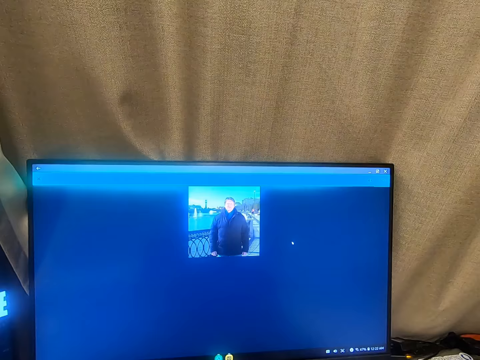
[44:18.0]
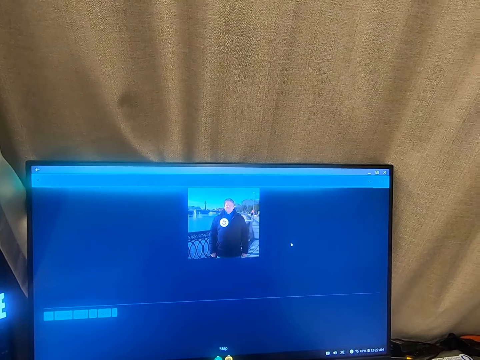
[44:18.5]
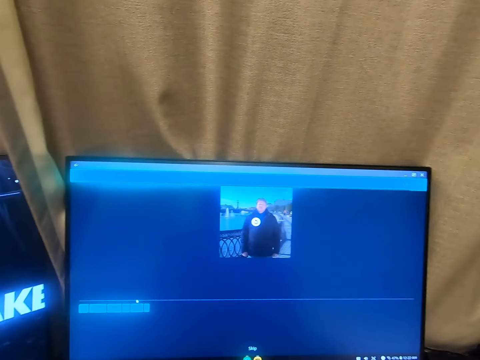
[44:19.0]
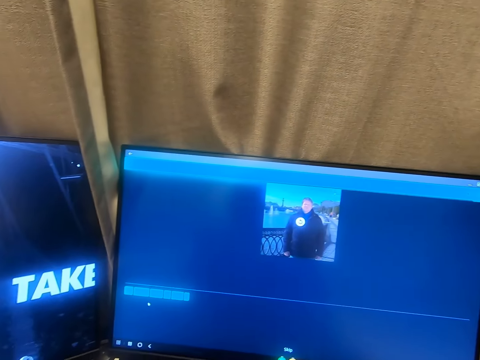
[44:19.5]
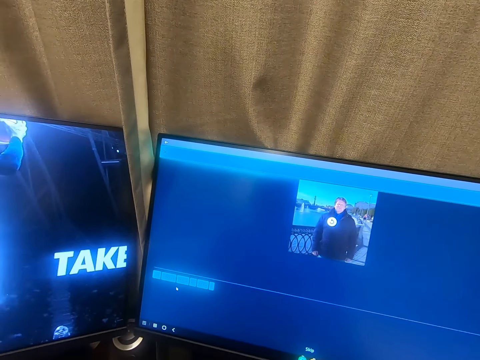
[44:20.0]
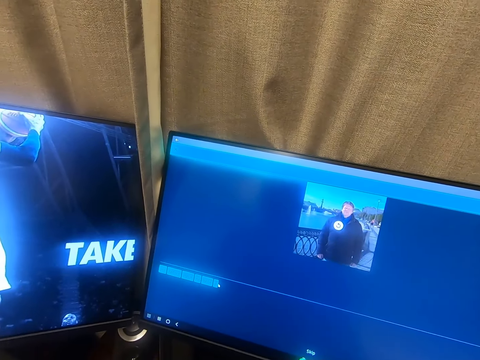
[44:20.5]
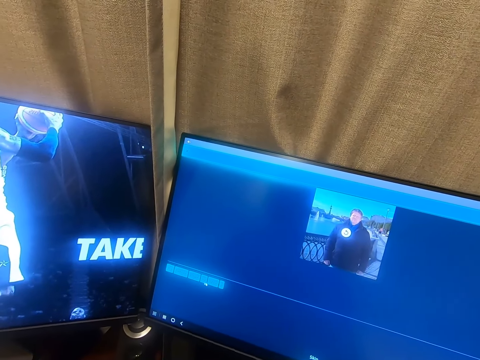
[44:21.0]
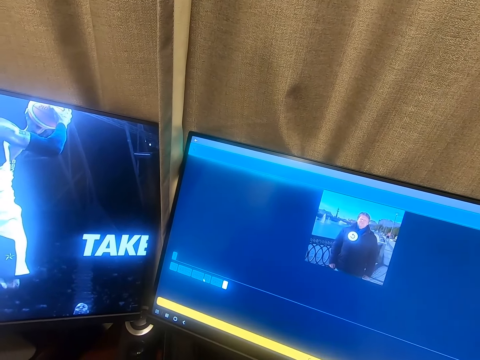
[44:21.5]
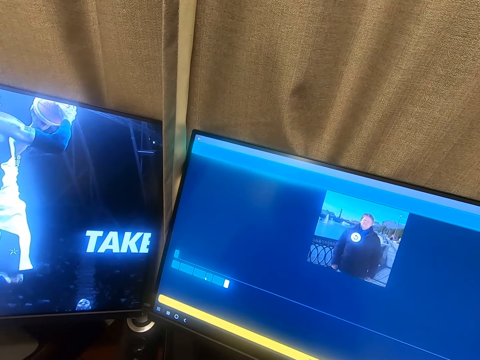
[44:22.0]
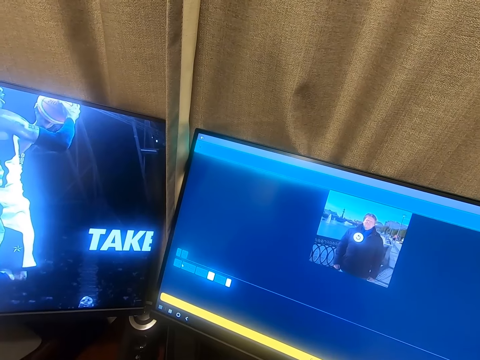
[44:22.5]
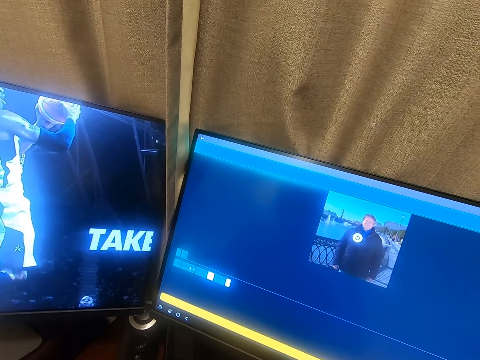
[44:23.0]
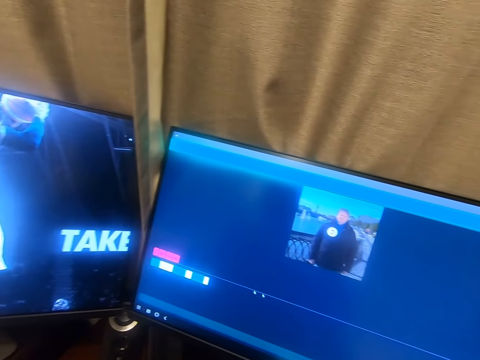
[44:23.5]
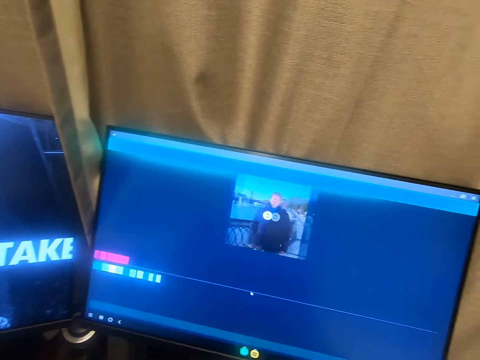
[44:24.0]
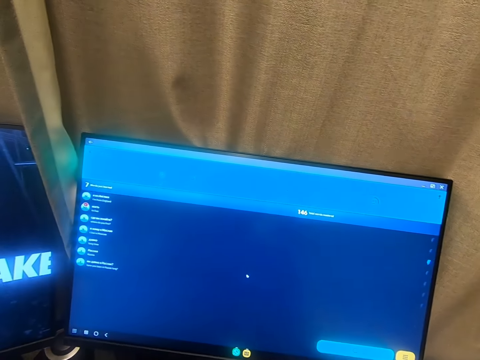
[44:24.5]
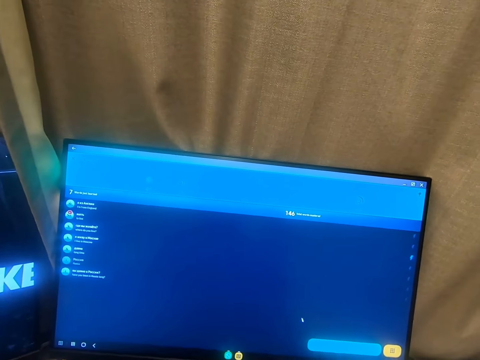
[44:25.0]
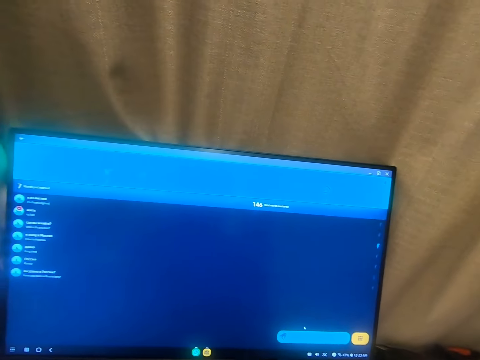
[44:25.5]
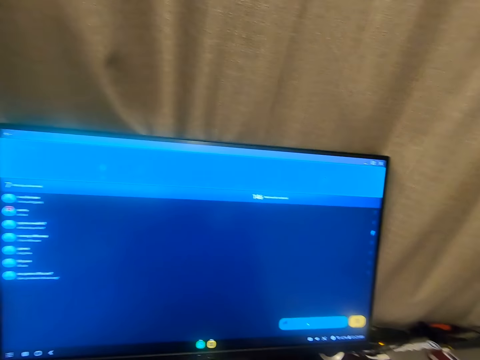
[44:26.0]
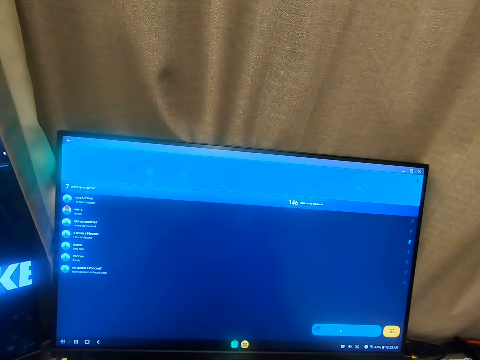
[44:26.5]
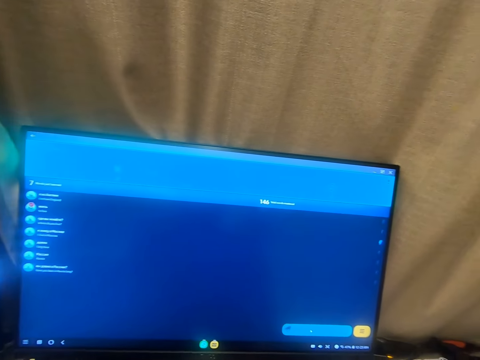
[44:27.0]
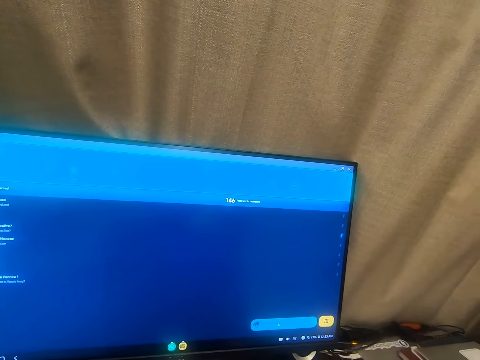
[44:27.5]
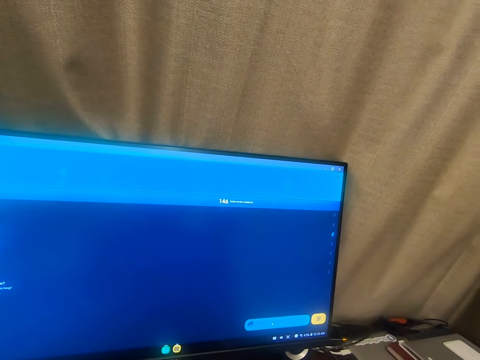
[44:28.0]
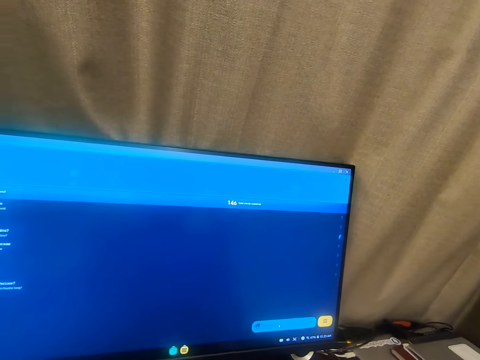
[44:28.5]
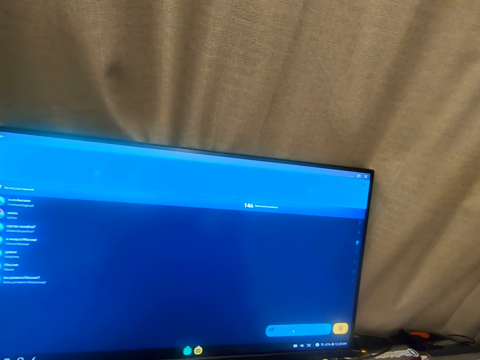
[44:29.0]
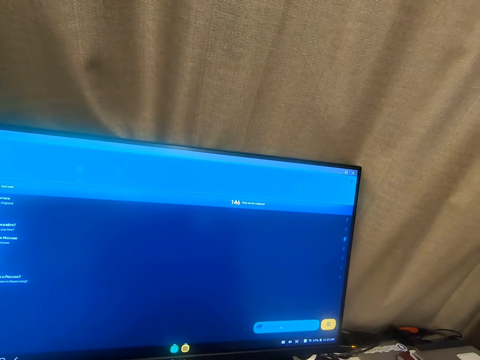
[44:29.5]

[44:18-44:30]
The camera wearer clicks a mouse with his hand. He clicks the mouse repeatedly.

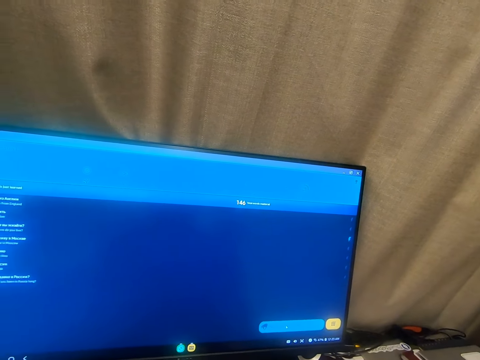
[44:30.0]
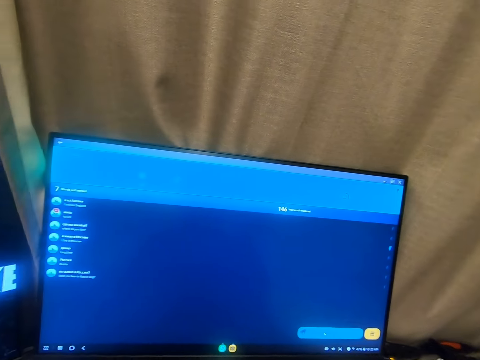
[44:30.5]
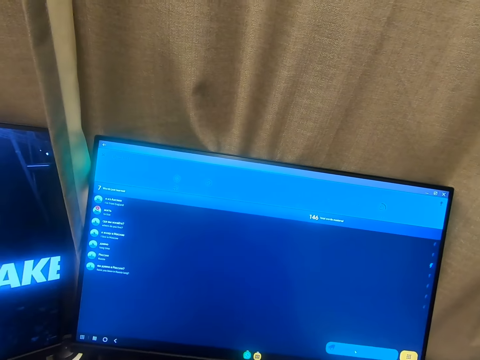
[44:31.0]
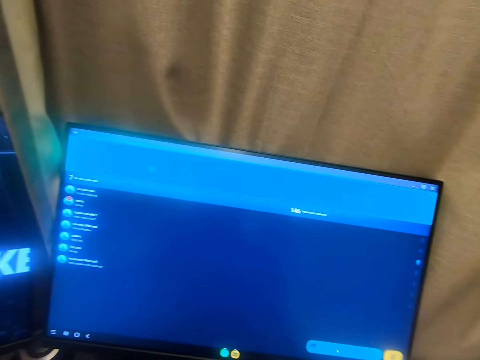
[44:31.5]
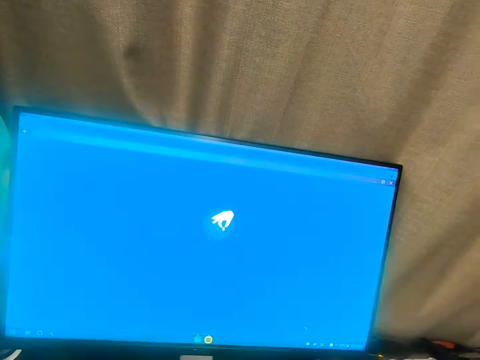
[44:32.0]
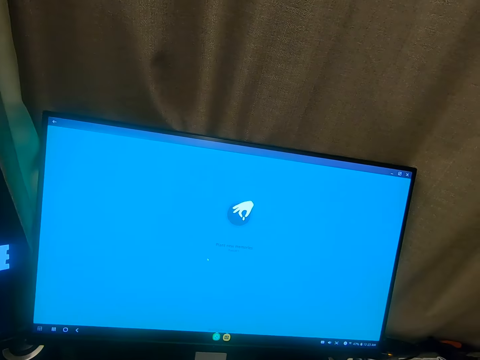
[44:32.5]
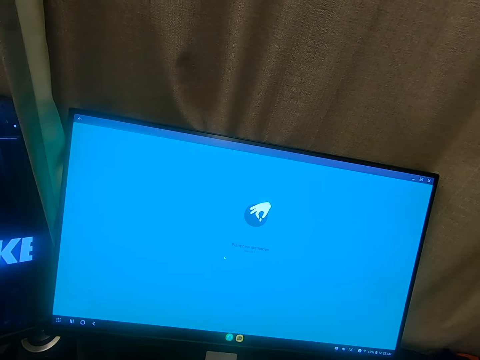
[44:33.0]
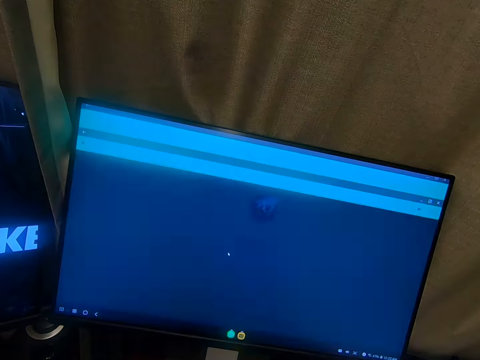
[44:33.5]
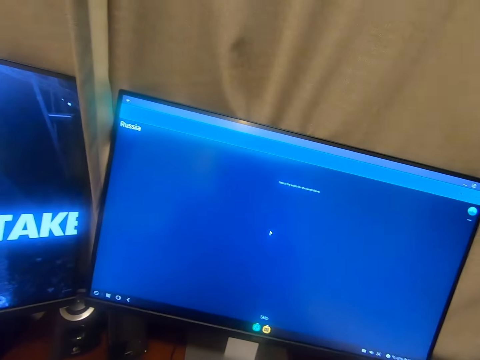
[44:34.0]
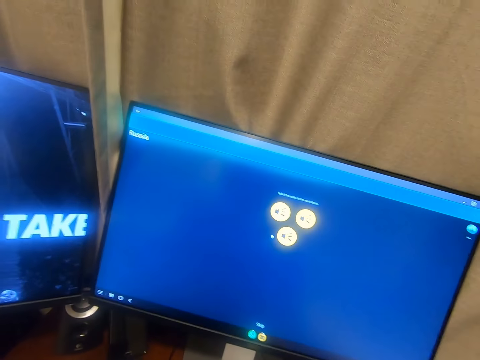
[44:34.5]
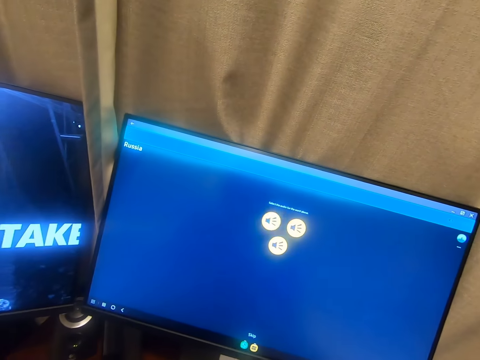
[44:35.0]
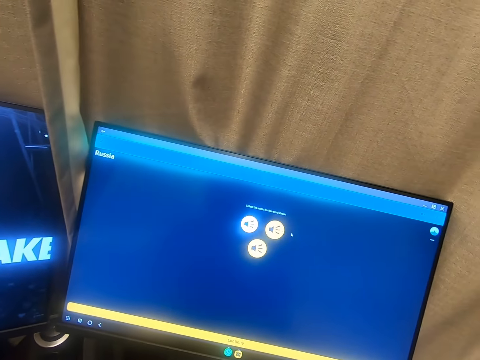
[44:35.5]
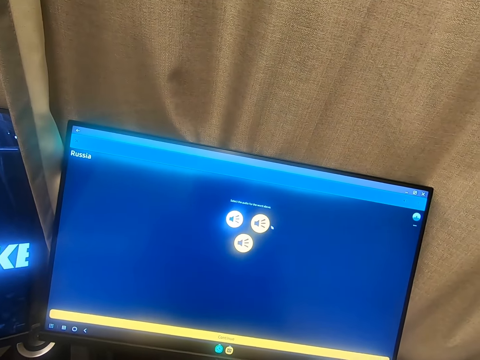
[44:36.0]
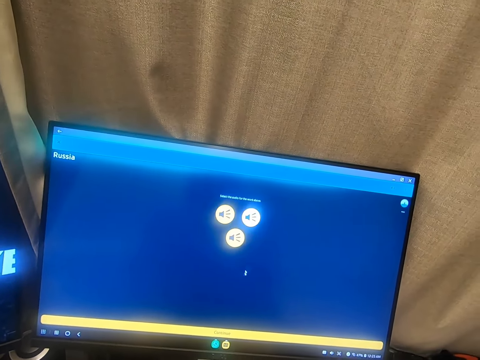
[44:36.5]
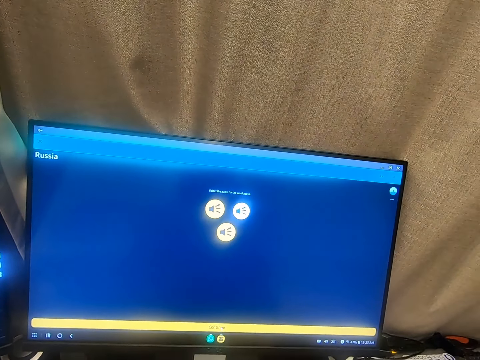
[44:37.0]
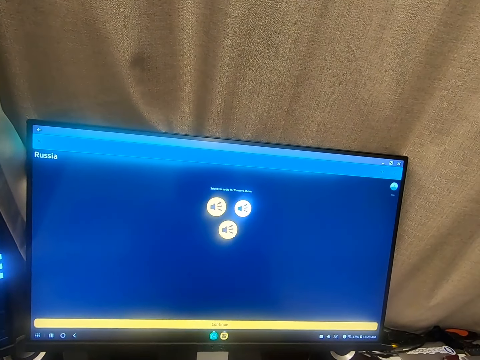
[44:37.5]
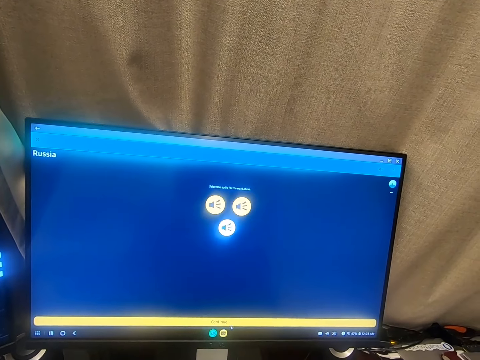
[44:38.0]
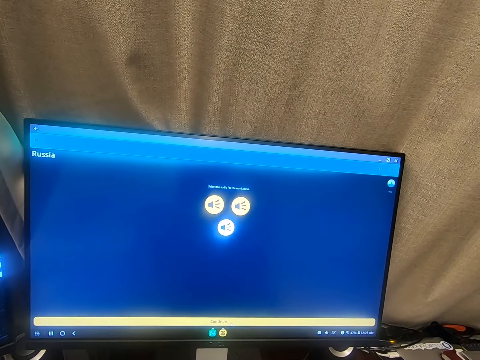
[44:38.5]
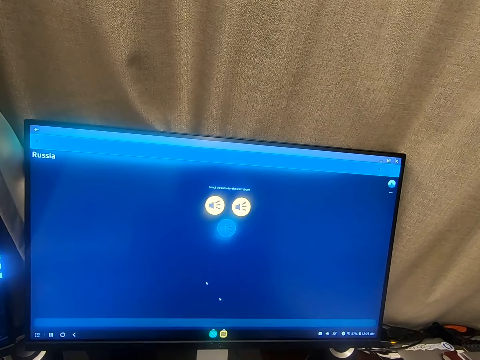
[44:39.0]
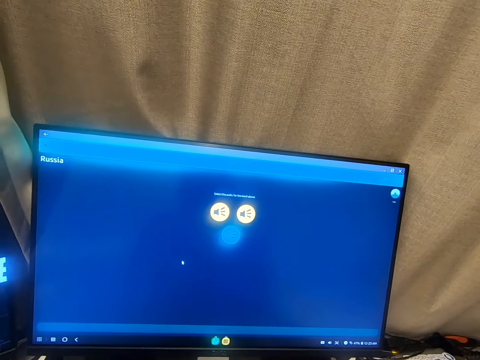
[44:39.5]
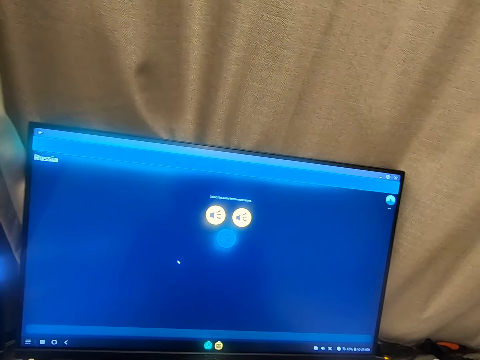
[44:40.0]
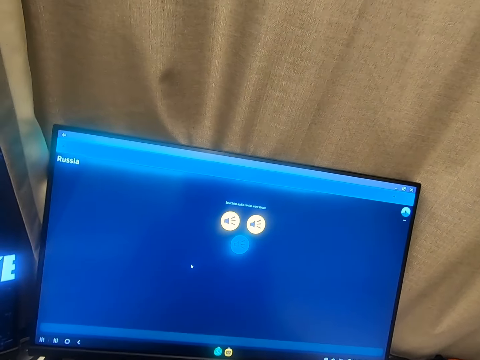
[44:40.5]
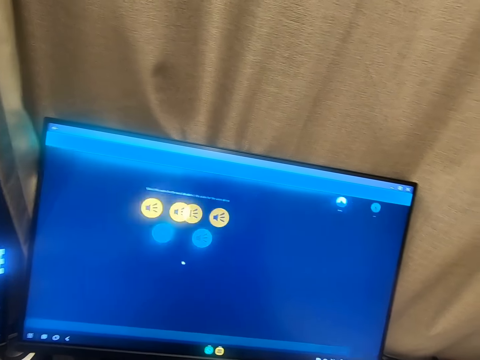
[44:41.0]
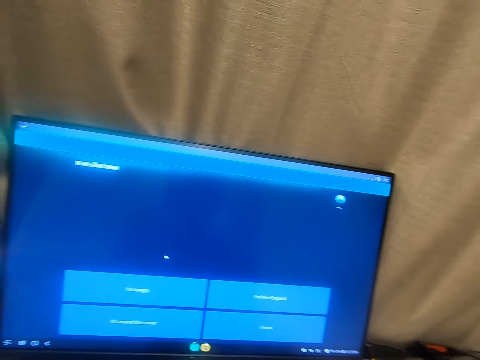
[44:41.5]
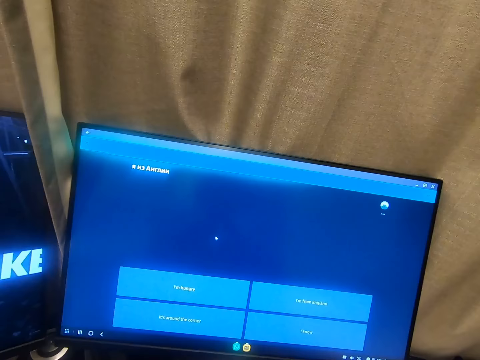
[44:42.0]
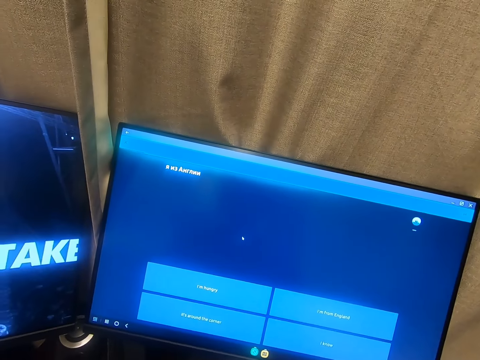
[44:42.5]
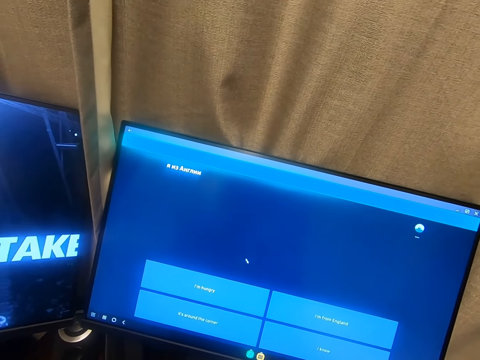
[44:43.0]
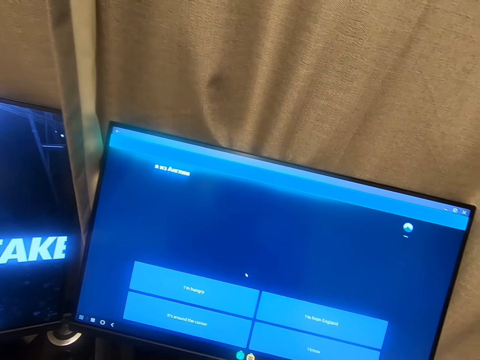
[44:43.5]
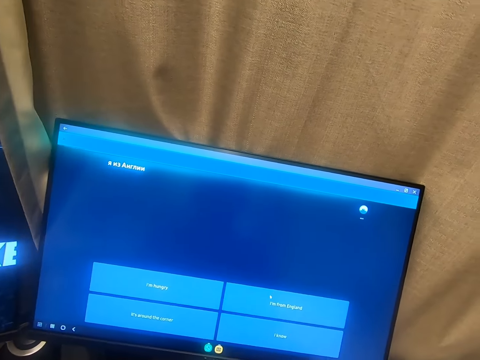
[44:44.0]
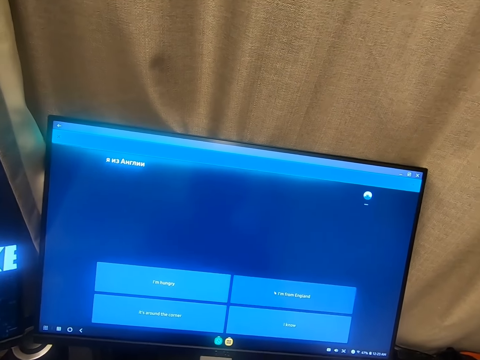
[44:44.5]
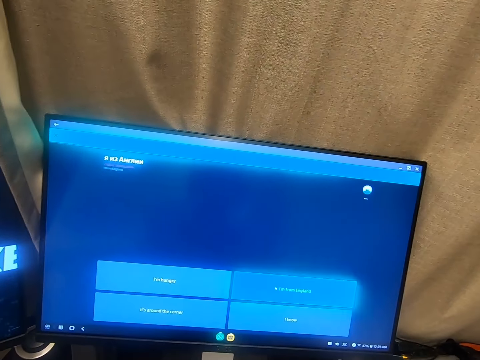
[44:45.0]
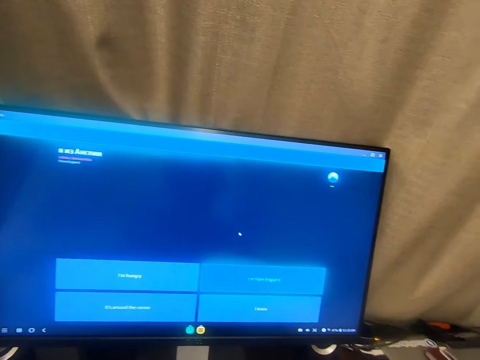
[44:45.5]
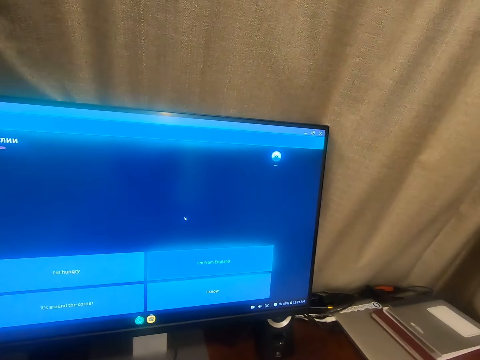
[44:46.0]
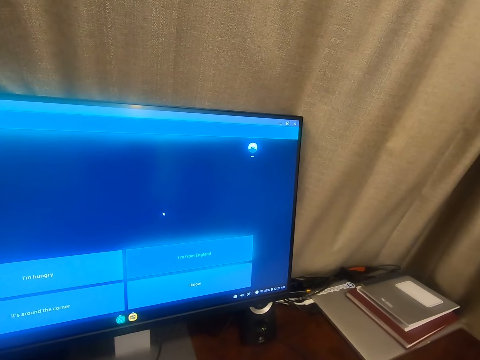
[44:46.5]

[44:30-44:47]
The camera wearer looks around the room. He clicks a mouse with his hand. He clicks the mouse repeatedly.
